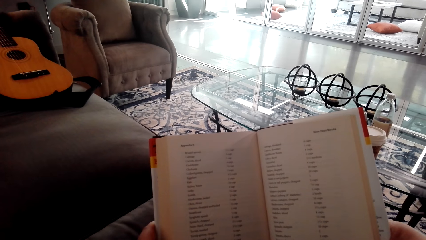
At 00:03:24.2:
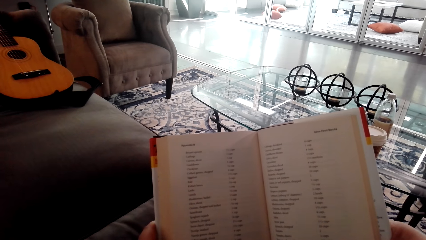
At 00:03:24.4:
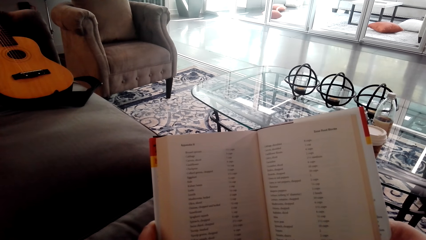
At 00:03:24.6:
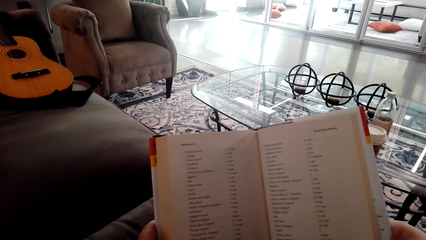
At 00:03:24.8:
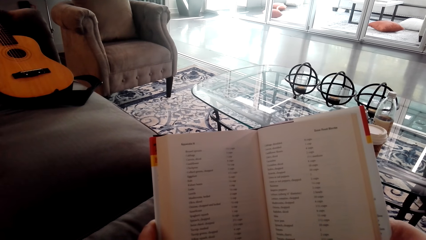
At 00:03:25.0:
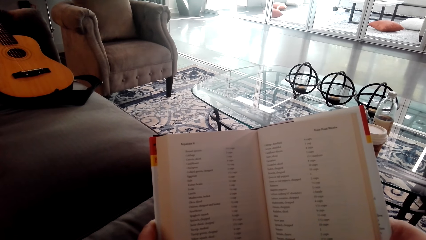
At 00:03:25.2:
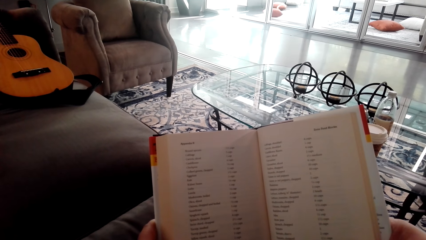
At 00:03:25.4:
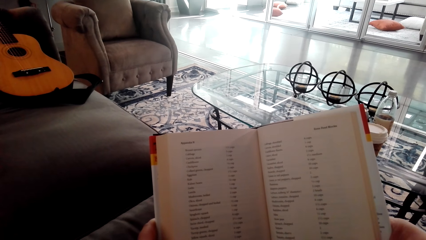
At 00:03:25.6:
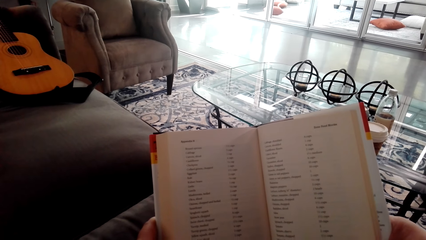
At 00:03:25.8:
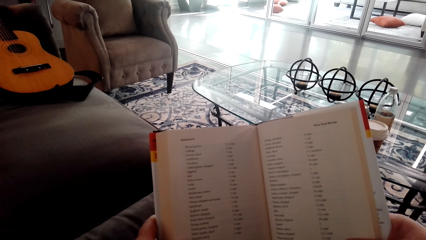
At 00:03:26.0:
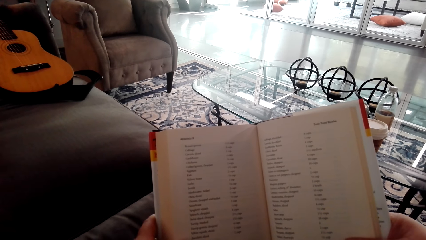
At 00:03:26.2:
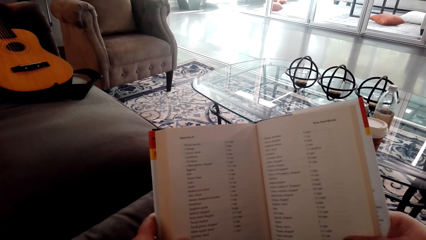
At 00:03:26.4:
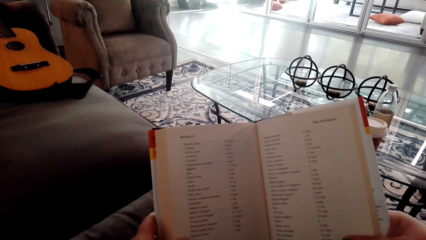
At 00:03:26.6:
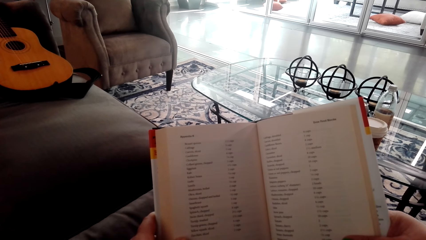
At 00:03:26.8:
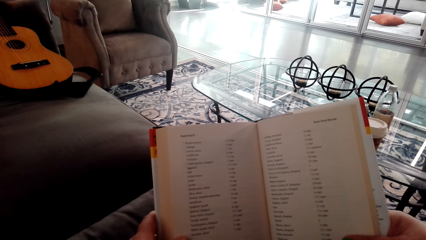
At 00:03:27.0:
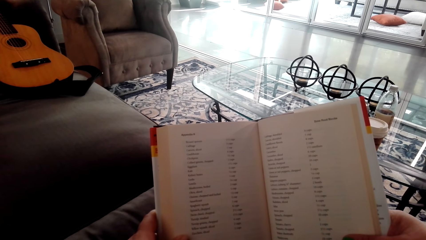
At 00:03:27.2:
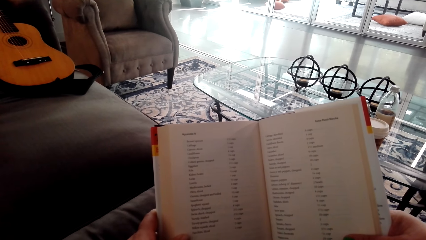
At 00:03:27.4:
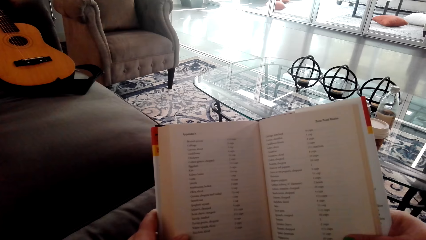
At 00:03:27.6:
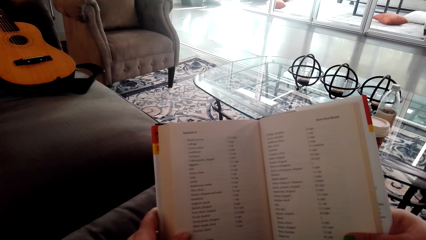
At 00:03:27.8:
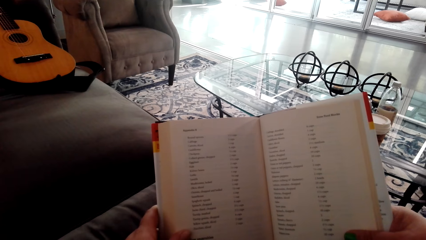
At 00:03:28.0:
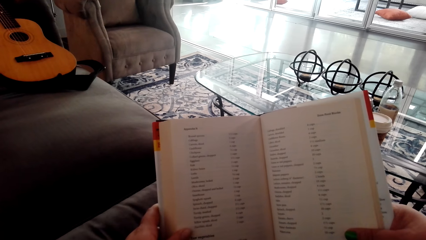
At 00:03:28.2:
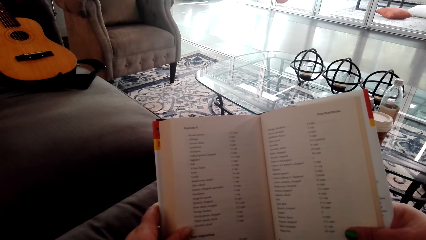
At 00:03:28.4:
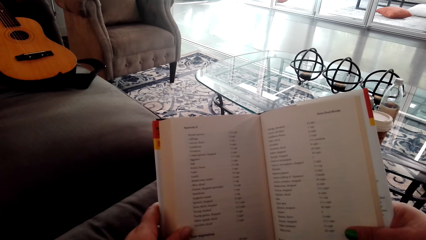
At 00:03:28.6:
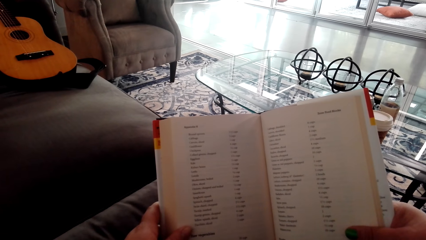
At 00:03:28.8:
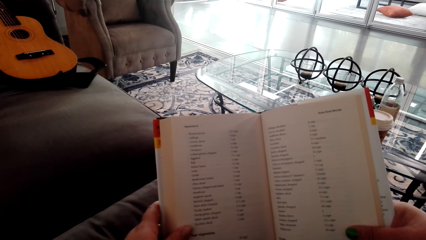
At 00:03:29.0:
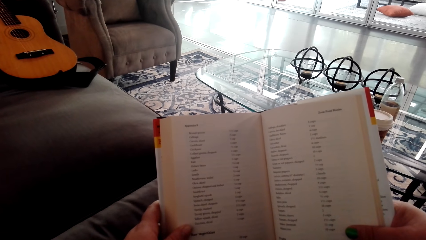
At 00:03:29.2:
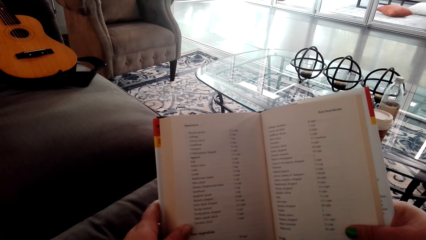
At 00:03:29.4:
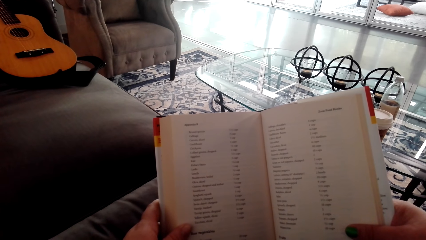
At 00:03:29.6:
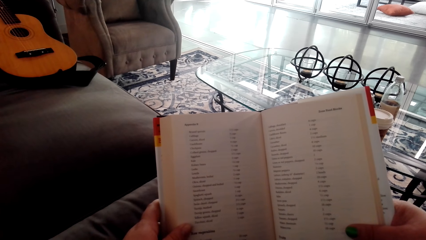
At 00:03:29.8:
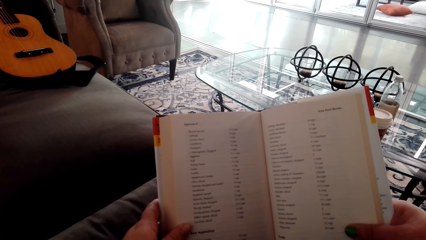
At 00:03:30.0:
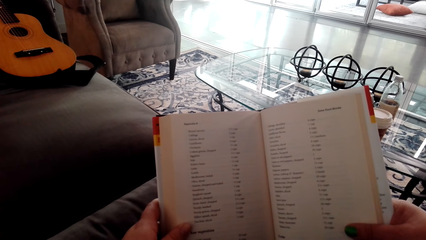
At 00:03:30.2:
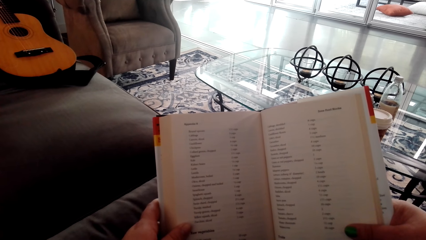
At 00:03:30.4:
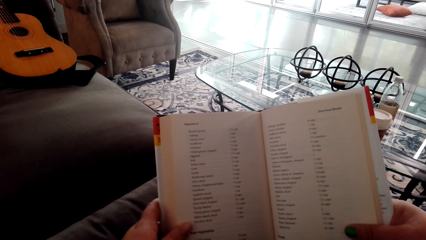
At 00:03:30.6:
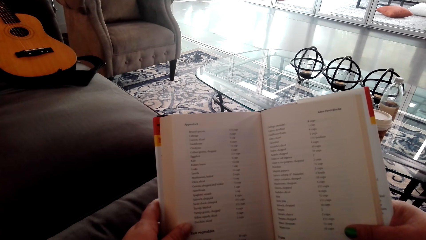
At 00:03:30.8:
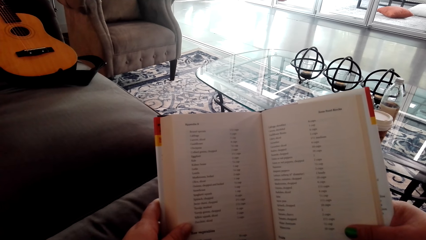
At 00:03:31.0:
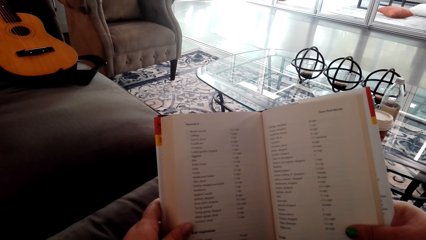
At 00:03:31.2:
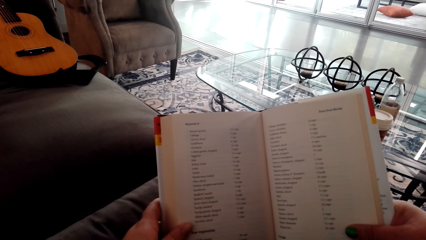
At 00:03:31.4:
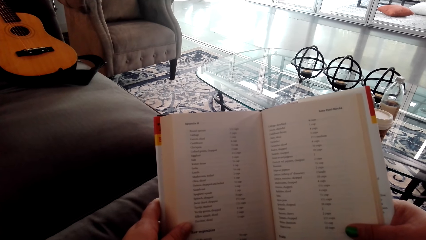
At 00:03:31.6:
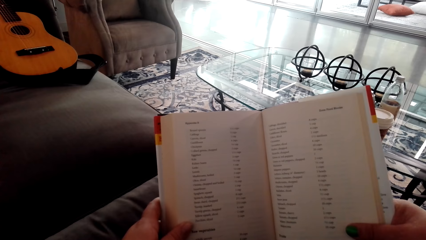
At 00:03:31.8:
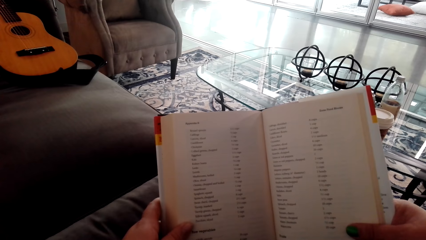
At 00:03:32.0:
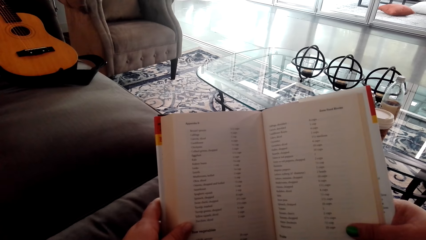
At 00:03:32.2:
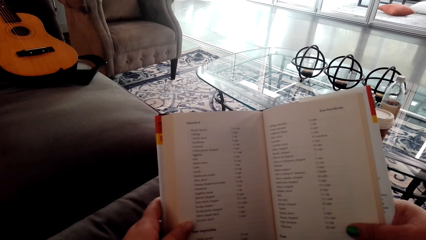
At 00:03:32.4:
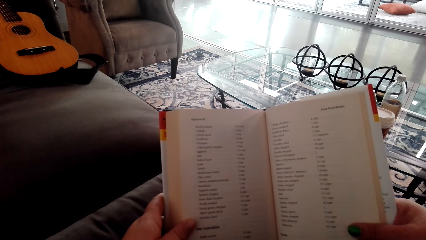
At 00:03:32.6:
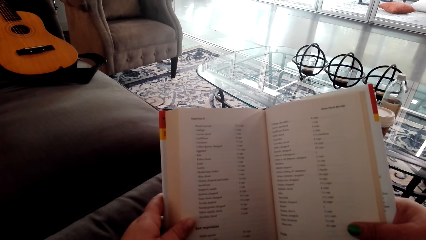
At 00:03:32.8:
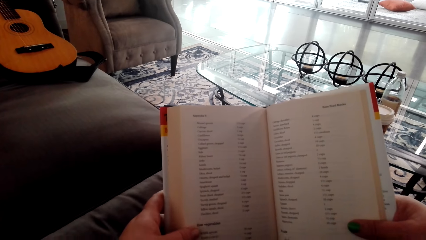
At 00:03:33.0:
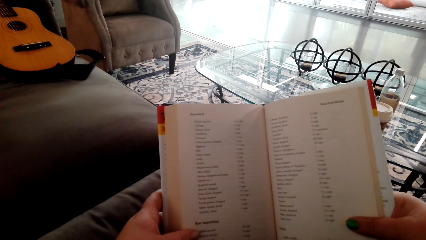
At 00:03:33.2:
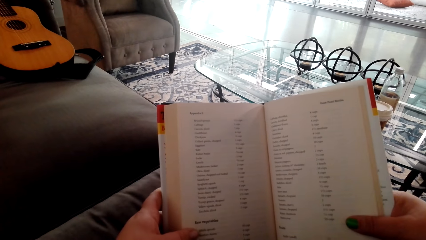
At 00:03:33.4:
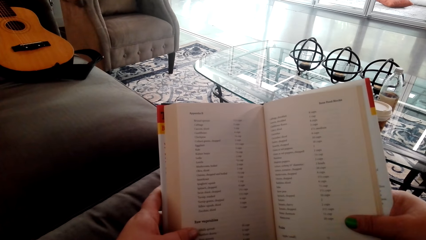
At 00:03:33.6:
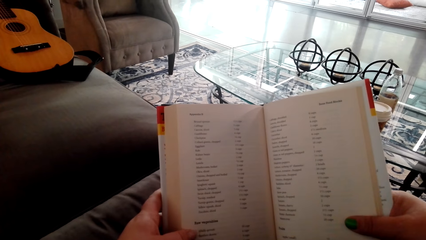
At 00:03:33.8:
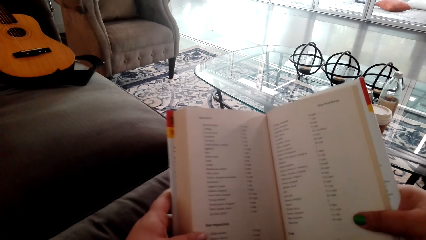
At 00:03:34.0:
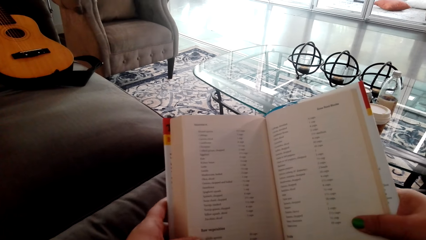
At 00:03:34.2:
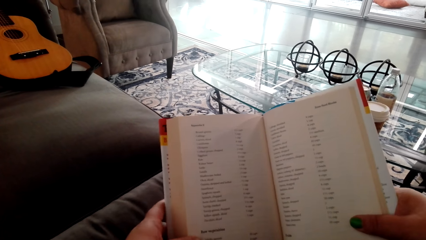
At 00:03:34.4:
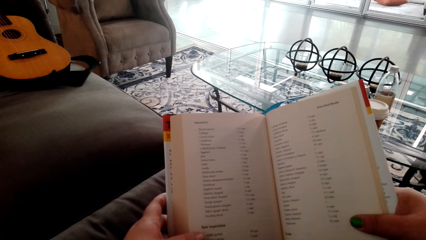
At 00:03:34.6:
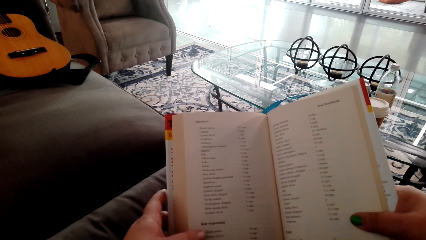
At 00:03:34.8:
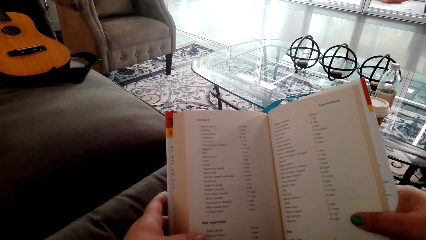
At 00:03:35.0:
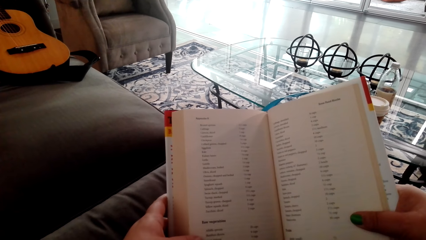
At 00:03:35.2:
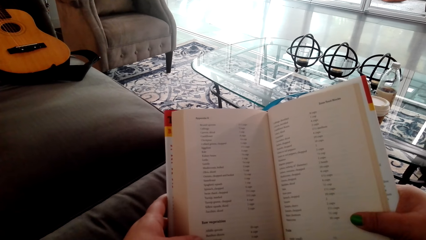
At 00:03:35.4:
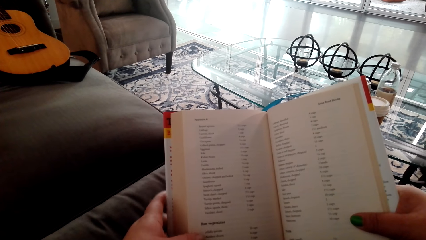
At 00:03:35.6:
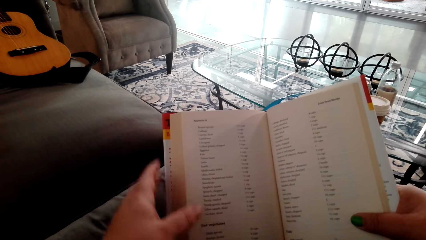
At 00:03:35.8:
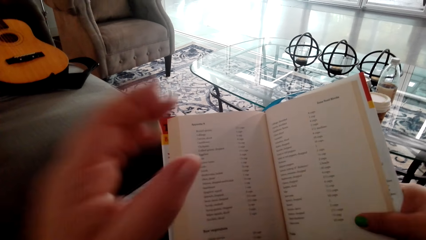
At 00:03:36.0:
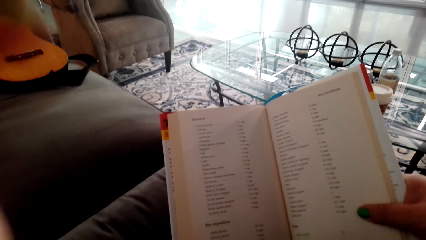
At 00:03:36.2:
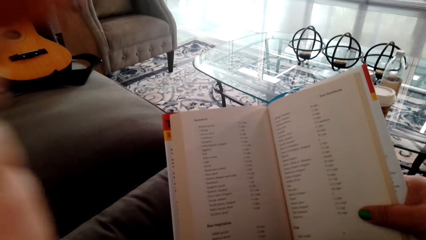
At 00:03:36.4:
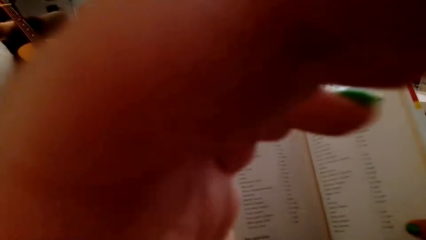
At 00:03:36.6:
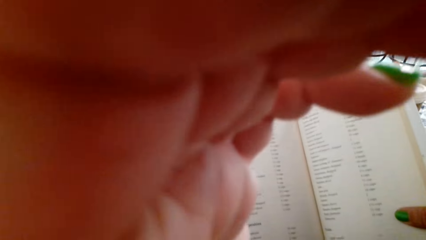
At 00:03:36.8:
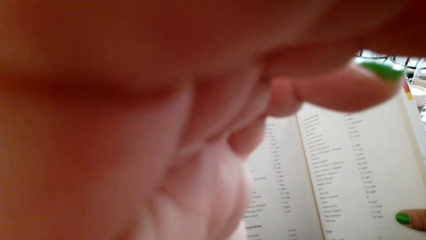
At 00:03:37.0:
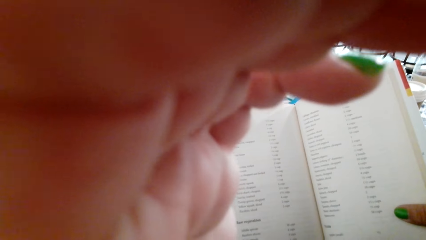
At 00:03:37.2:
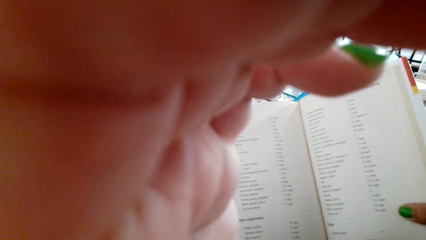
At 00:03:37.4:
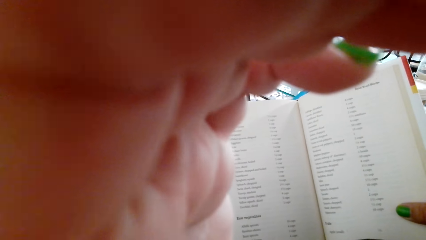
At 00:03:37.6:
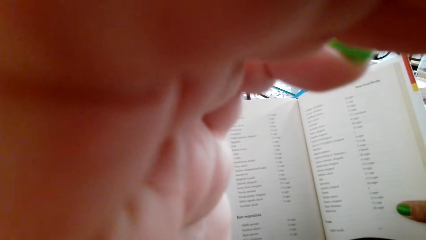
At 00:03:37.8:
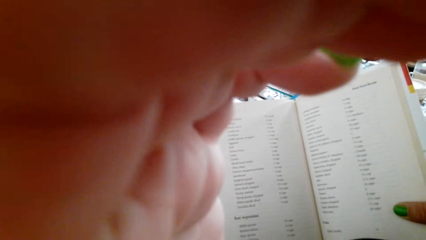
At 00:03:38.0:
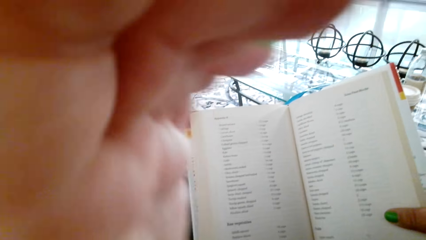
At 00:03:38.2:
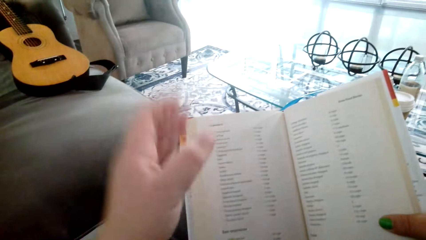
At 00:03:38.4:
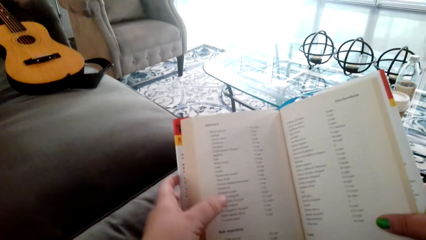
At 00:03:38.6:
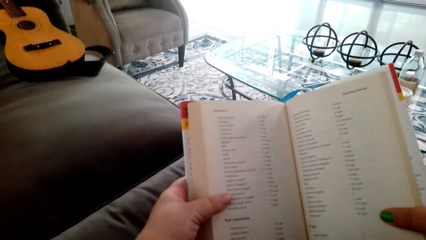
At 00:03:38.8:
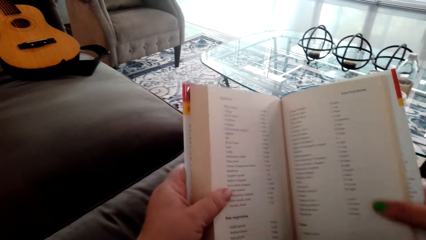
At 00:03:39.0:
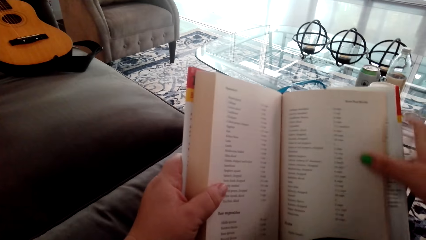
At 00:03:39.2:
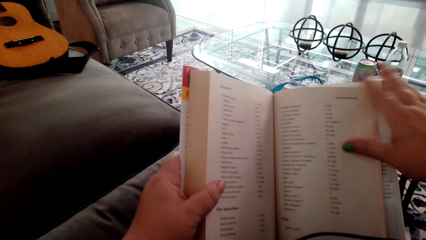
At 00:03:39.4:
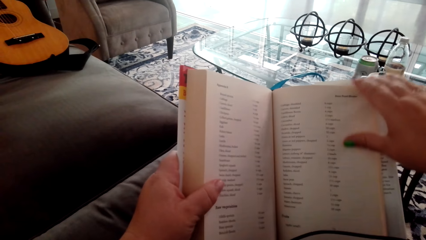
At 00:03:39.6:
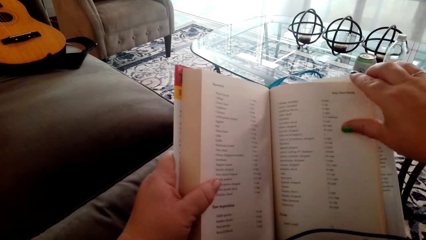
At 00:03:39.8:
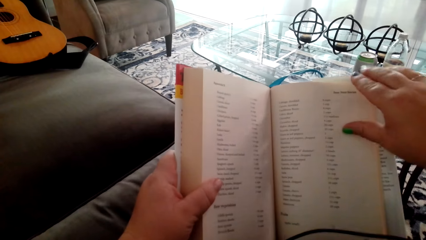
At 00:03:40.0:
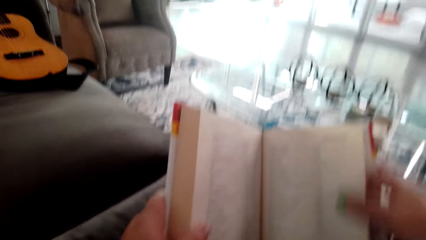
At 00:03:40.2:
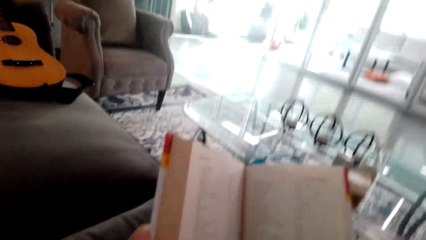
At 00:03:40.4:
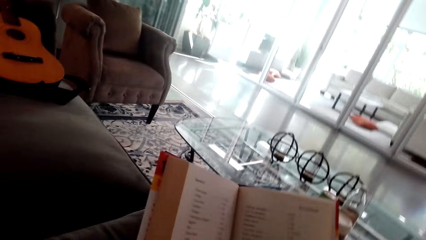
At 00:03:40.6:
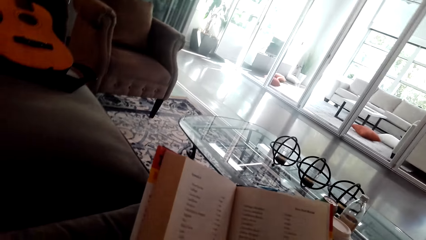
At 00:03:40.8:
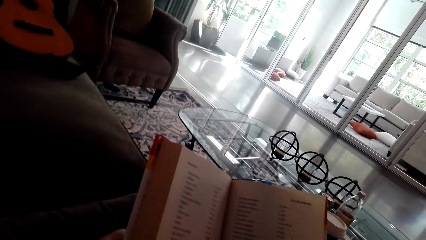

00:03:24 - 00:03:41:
The camera wearer lifts her hand. She touches the camera. She fixes the camera. She puts her hand down.
